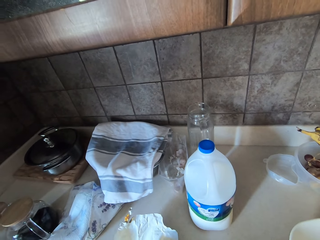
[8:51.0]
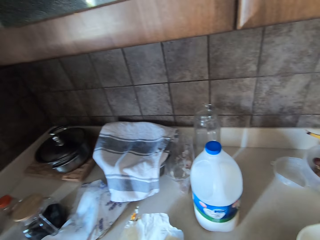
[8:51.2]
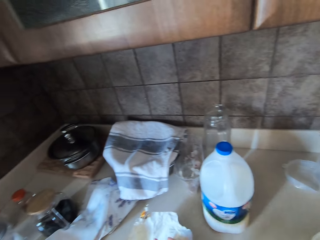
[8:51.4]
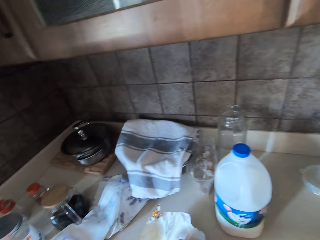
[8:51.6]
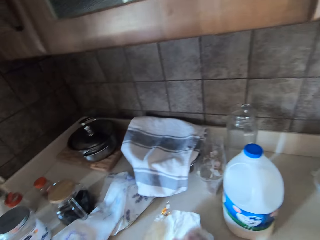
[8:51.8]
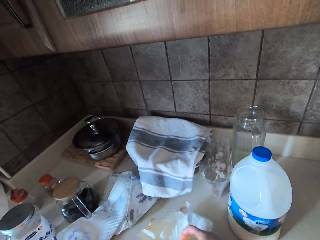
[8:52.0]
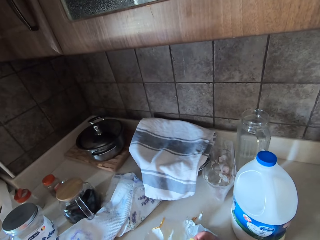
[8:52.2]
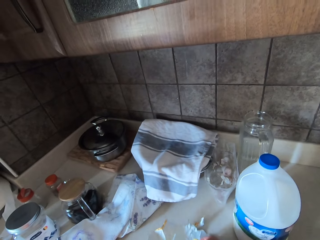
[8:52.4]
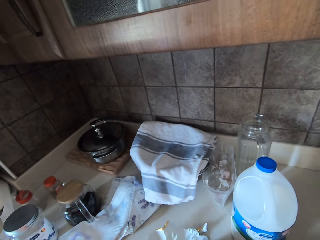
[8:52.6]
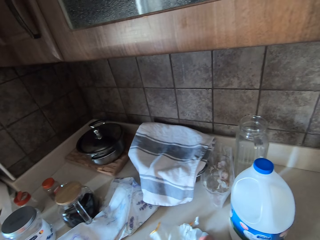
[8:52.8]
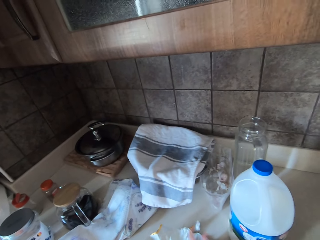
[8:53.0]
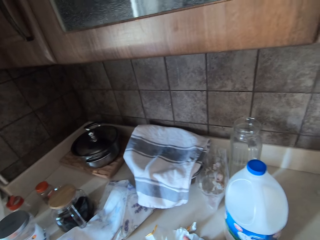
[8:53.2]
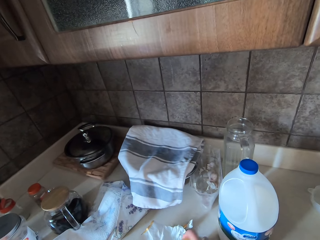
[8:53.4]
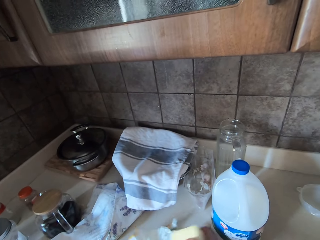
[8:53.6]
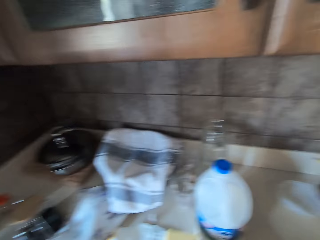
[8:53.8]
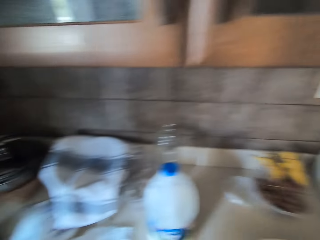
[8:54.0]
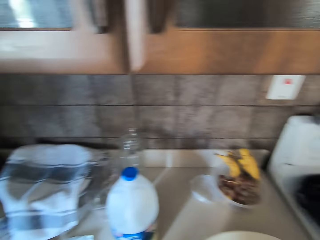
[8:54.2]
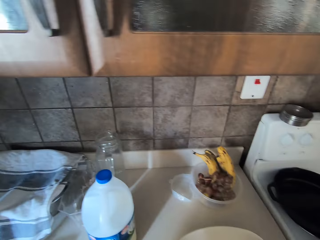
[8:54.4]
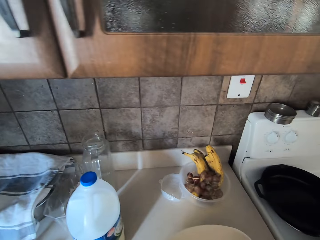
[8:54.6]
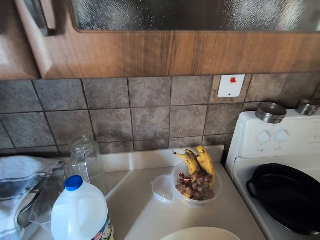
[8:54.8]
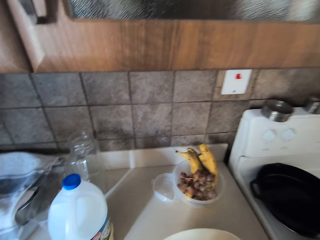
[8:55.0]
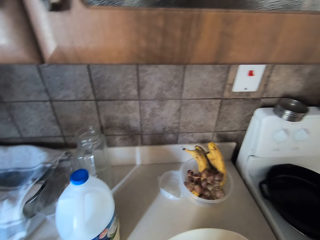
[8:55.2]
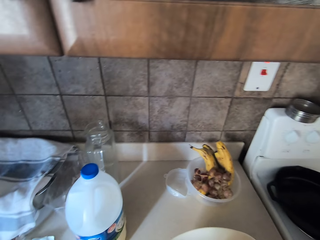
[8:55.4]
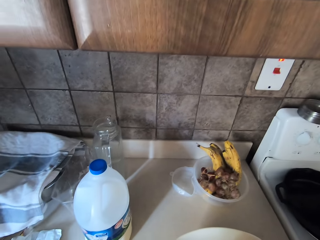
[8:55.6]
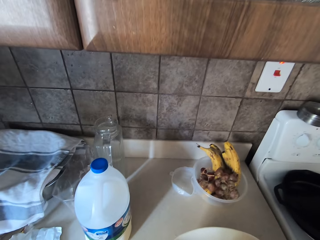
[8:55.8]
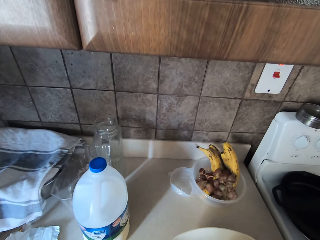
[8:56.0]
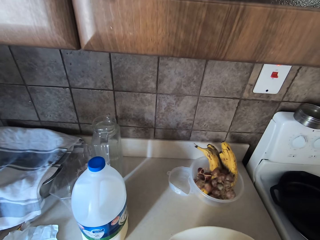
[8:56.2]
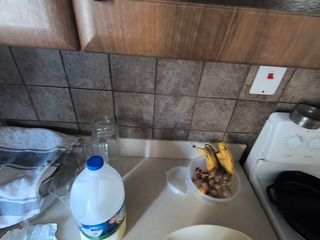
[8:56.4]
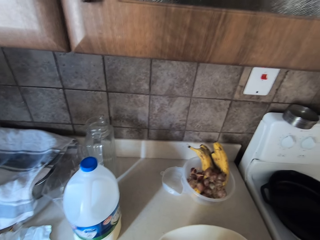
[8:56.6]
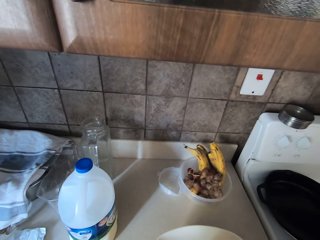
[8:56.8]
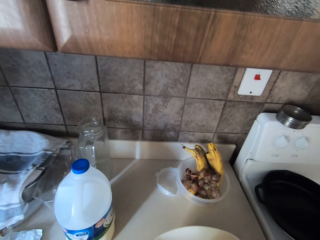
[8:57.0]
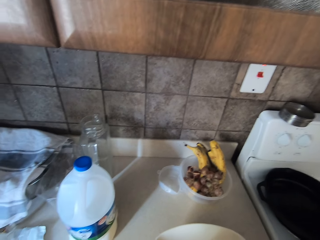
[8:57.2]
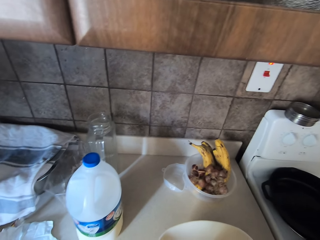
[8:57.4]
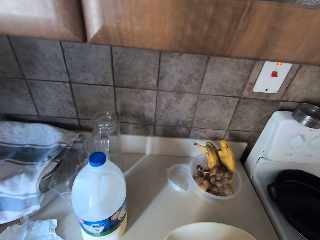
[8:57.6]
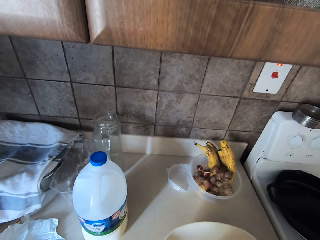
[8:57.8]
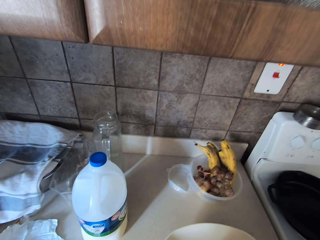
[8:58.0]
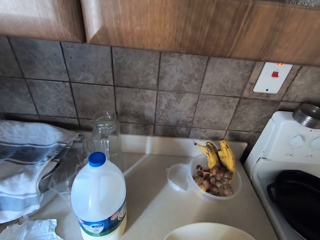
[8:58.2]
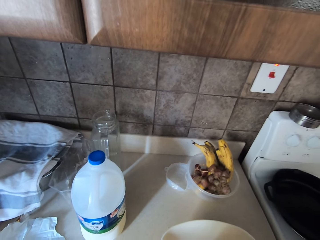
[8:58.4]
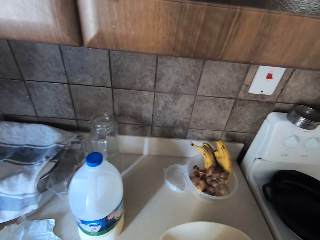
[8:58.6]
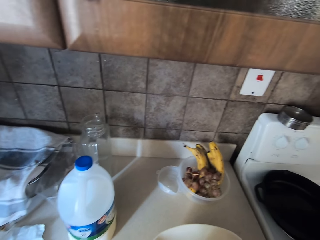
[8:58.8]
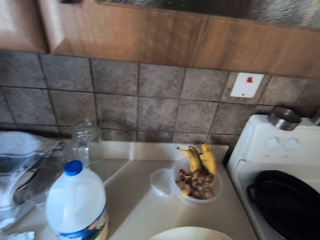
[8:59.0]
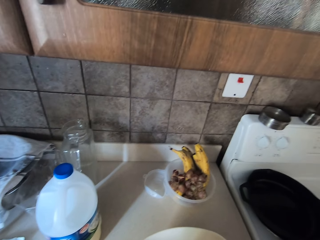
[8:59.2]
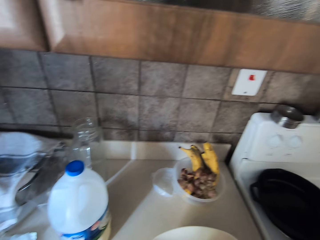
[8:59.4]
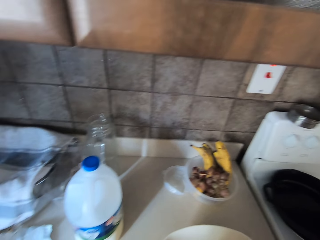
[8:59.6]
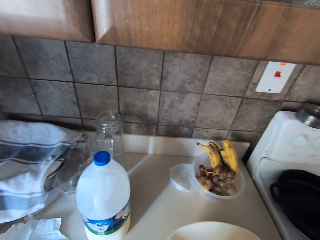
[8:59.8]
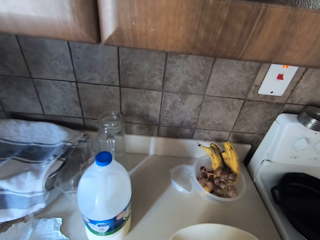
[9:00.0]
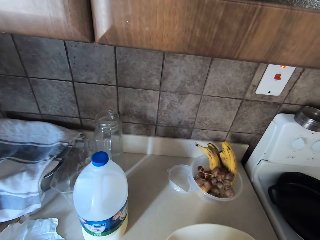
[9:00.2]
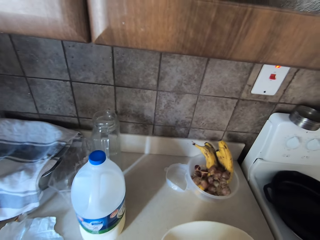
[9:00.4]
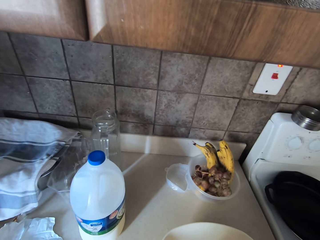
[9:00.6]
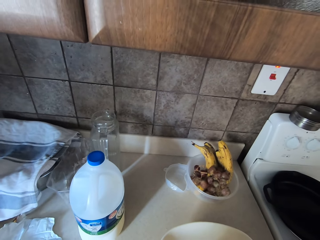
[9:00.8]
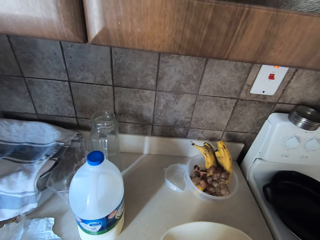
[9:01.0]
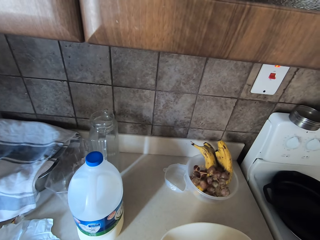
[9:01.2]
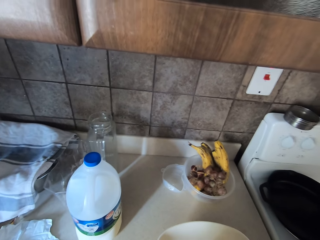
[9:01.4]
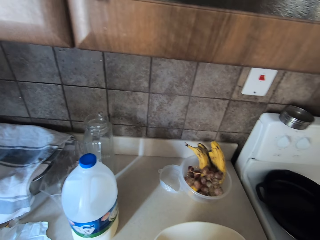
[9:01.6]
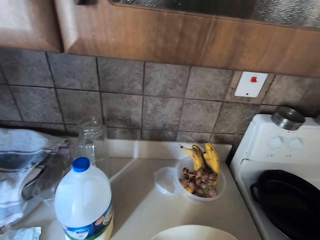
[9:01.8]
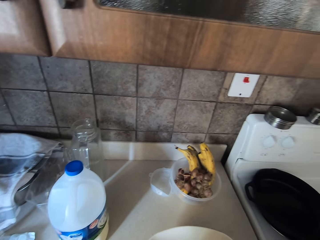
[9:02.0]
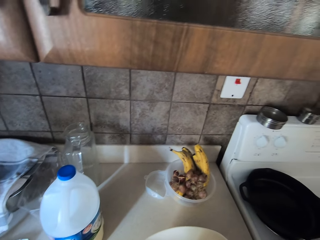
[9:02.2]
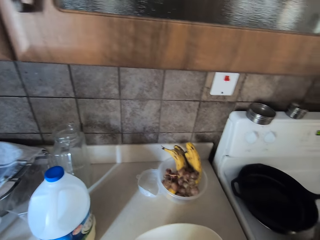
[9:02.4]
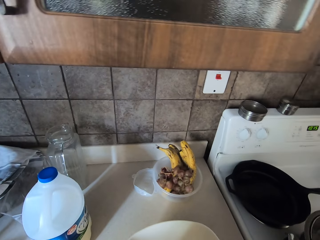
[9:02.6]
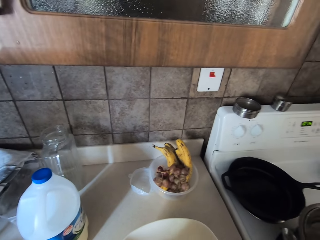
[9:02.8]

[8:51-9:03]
The camera wearer picks up butter.

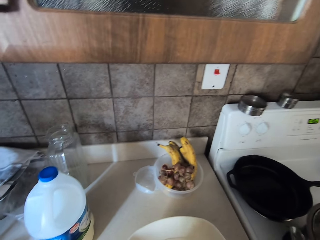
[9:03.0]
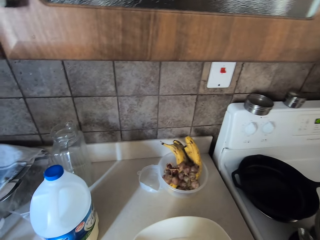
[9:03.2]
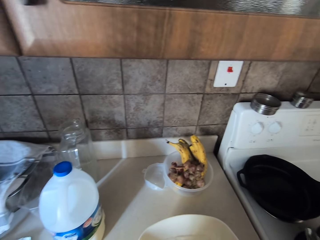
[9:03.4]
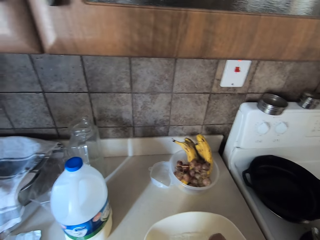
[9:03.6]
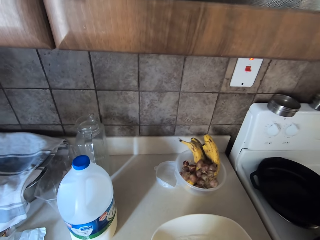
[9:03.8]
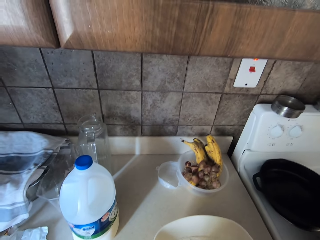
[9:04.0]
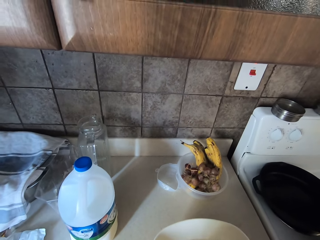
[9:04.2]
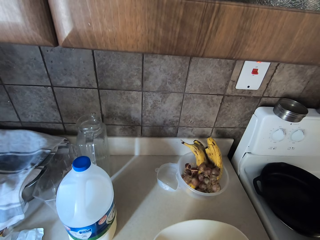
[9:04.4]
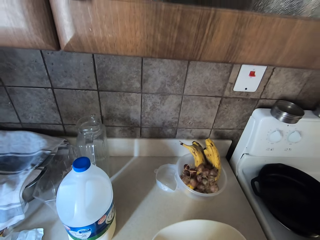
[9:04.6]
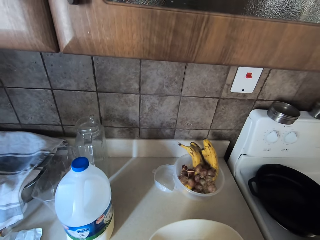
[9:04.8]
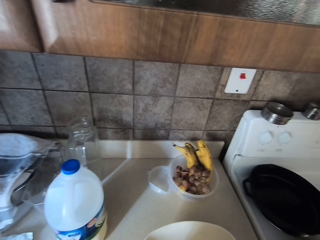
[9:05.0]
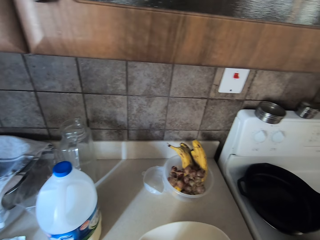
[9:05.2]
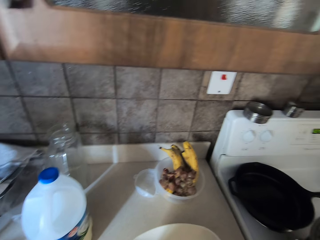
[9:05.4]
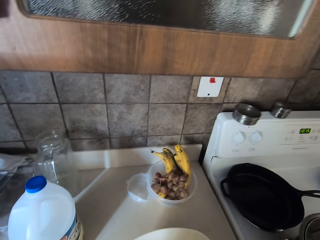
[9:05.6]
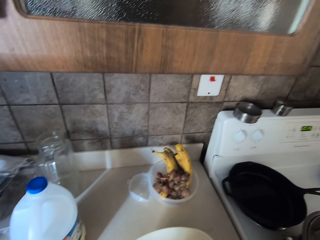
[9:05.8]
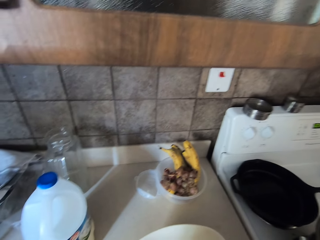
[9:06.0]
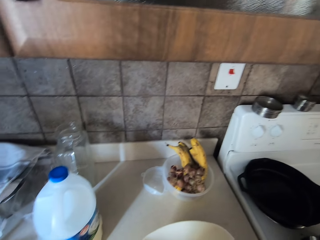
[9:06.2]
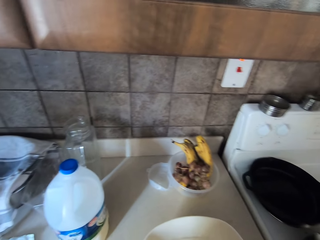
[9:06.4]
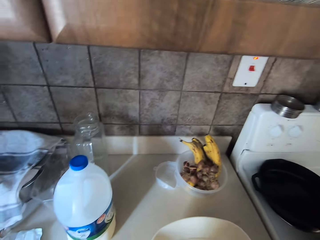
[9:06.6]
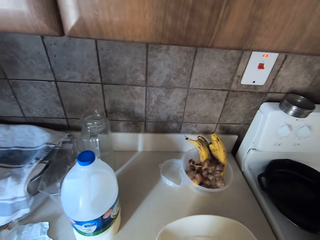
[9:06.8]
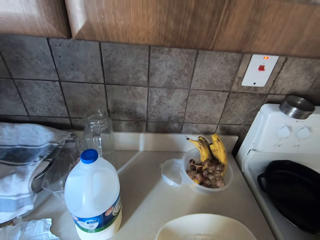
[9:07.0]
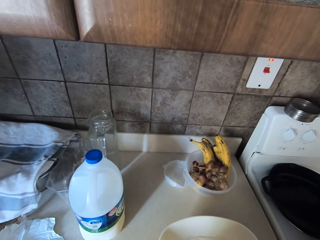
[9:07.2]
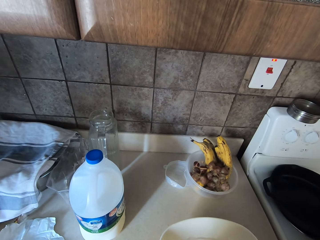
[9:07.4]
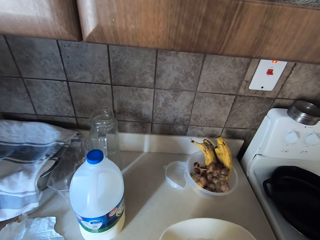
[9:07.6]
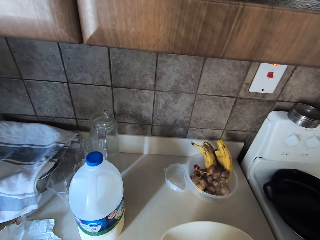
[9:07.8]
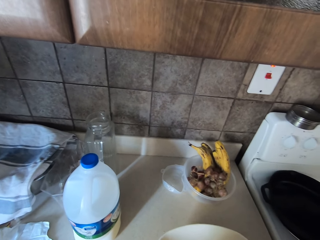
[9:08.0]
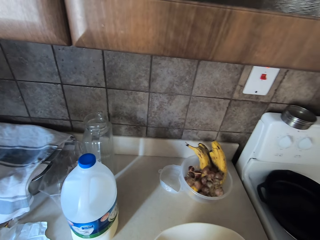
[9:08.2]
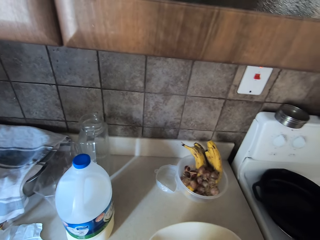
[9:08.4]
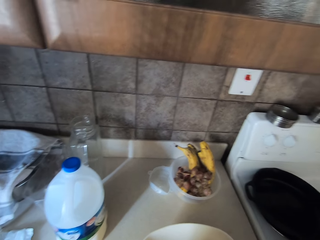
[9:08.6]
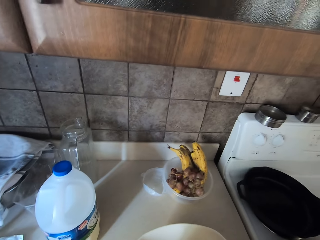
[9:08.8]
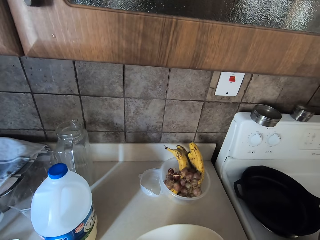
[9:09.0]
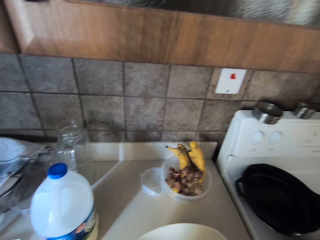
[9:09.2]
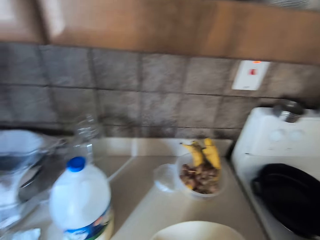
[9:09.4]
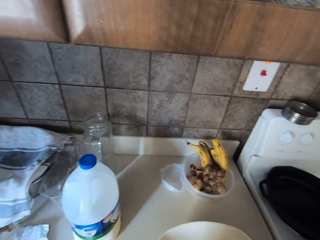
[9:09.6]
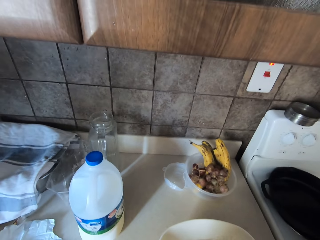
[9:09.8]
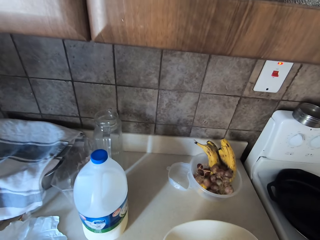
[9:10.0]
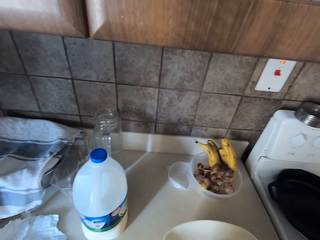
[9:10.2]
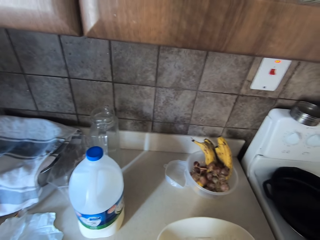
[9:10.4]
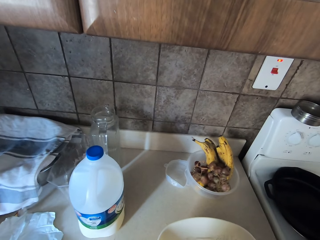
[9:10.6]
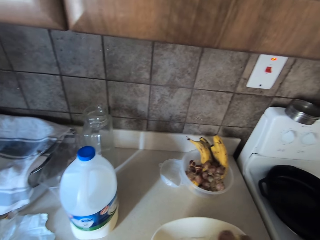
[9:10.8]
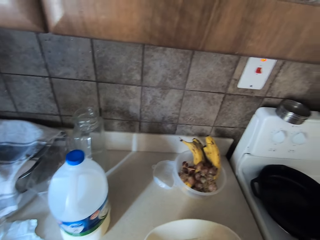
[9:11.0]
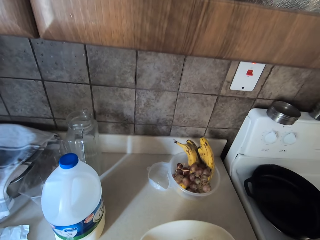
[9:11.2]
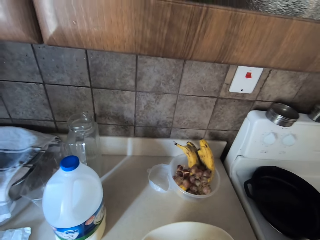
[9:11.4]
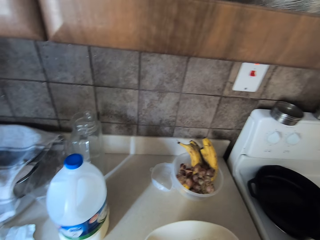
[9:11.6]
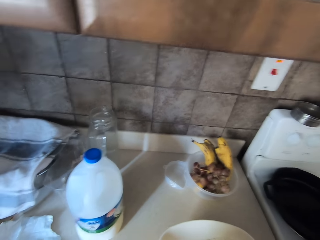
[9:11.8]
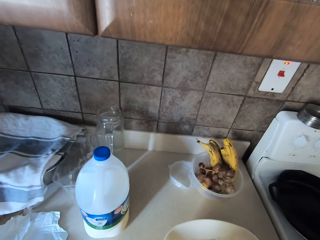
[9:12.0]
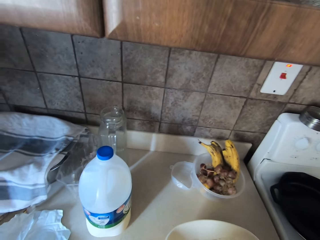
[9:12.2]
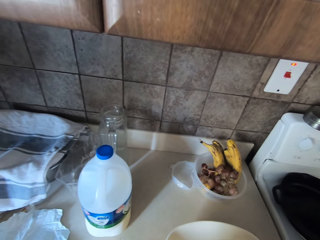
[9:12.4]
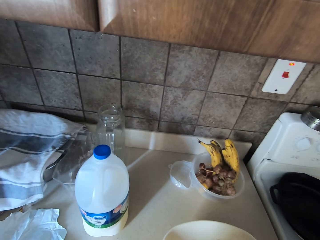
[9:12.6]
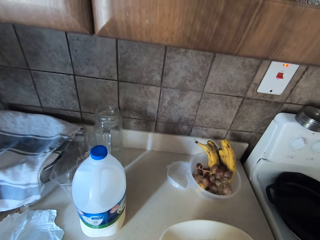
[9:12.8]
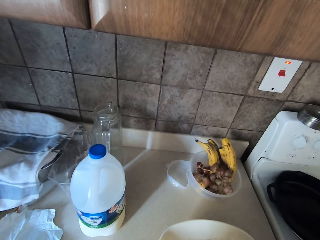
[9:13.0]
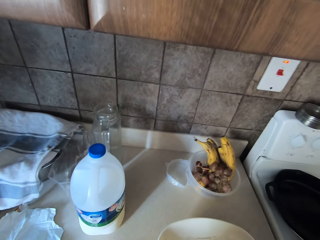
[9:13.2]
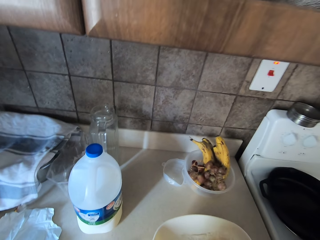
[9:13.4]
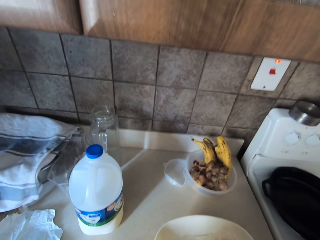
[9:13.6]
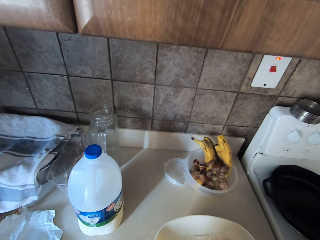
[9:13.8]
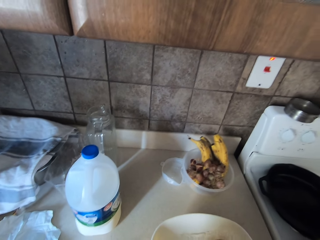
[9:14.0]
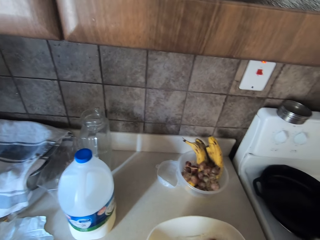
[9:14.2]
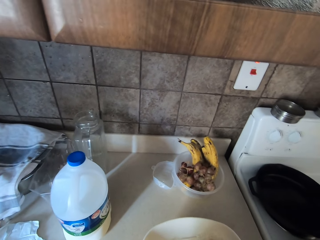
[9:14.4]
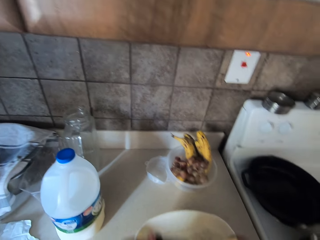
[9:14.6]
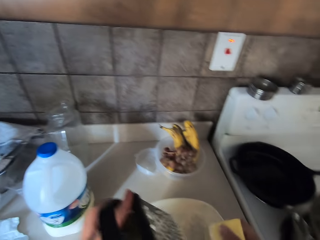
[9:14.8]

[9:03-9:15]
The camera wearer grates butter in the bowl with flour.
